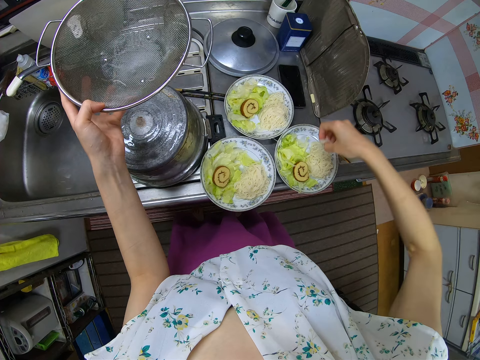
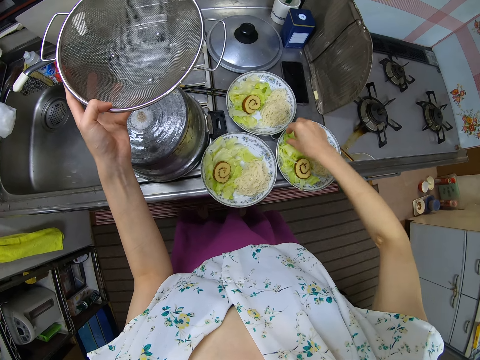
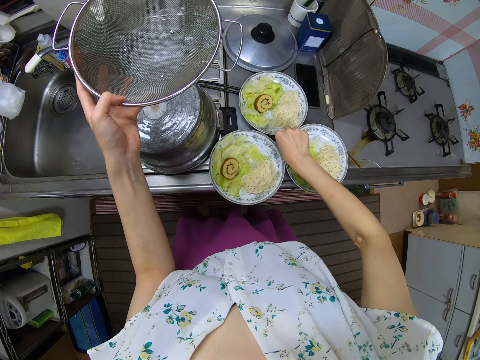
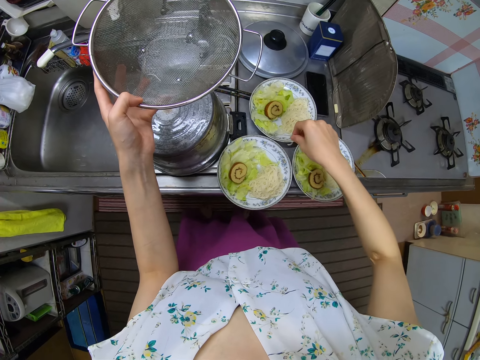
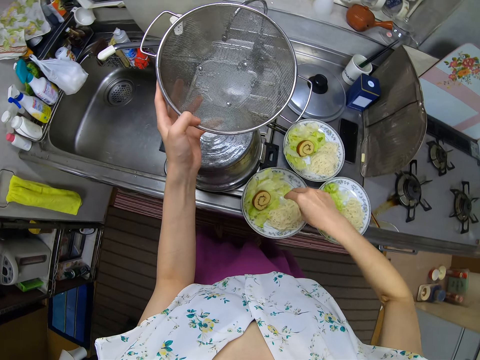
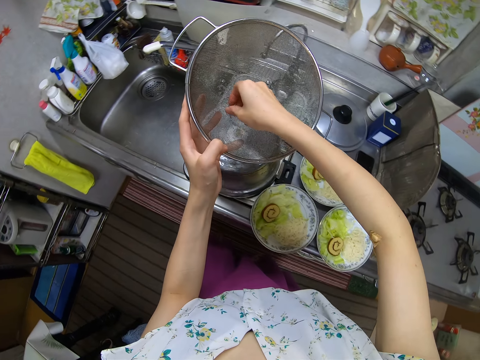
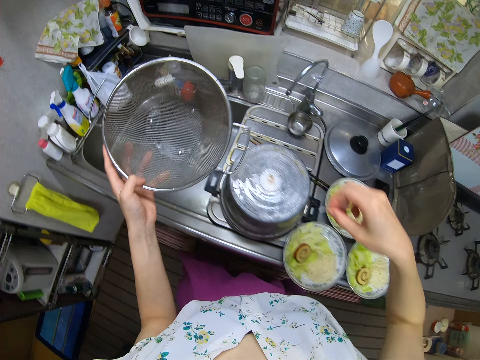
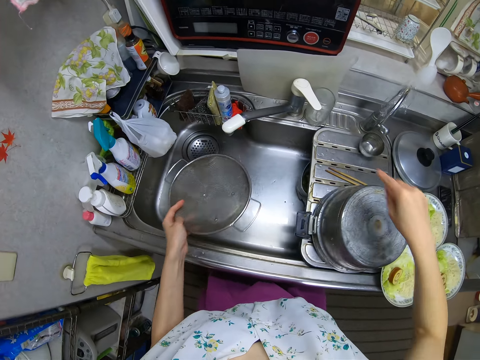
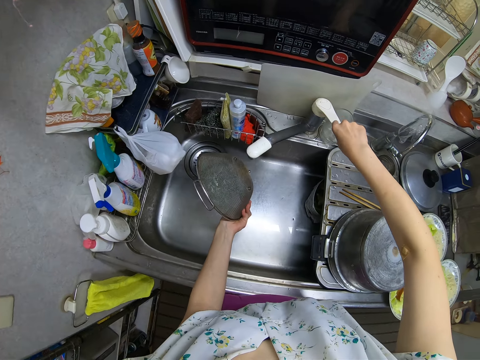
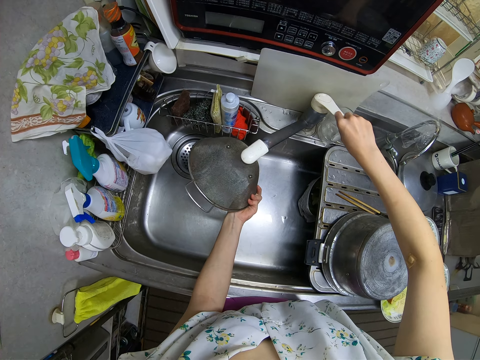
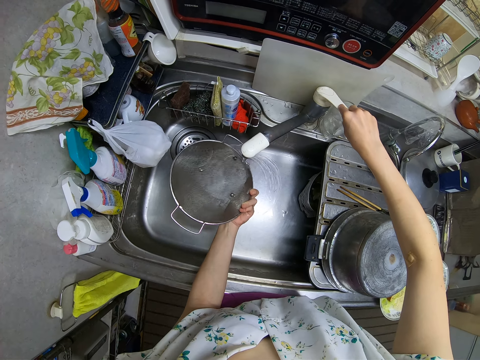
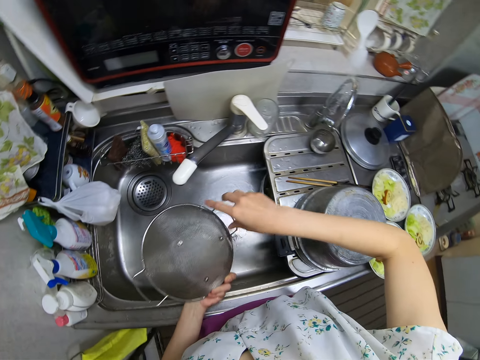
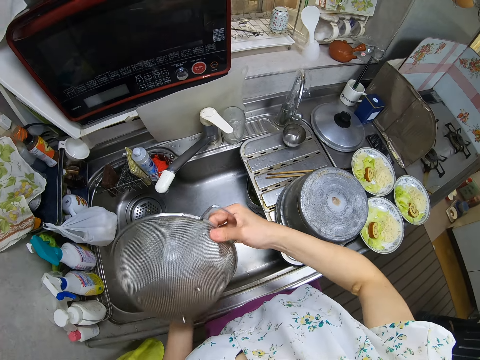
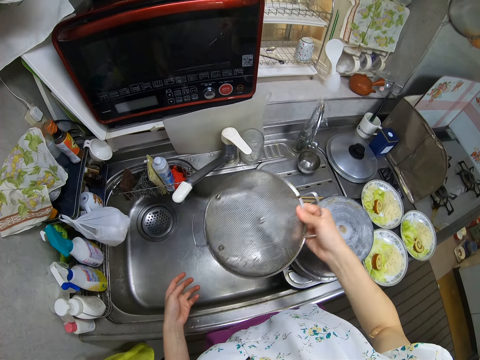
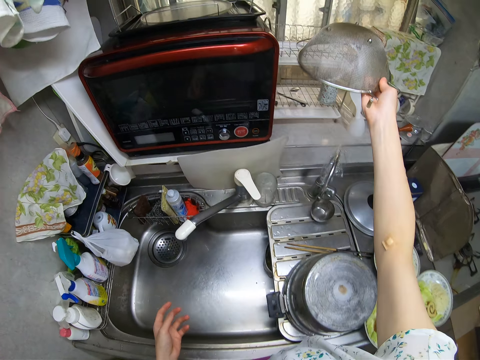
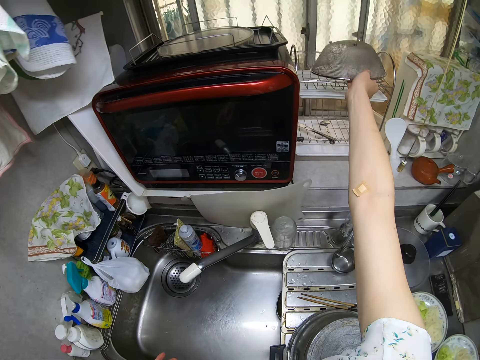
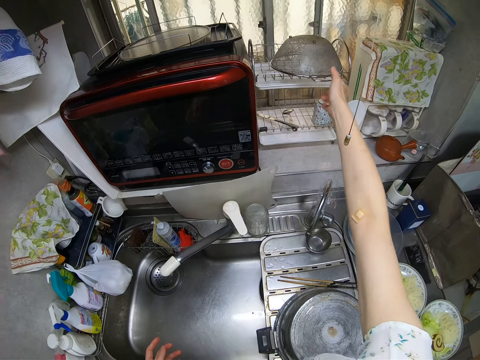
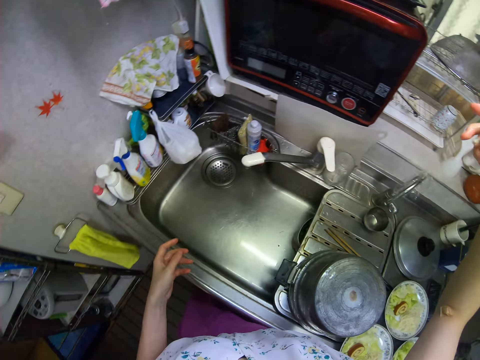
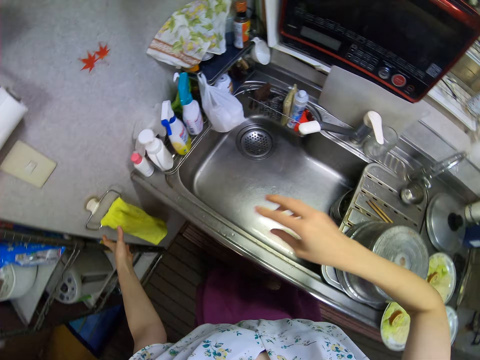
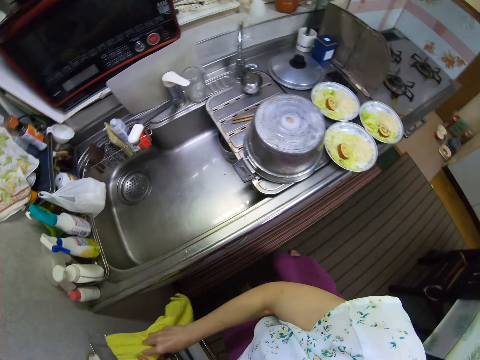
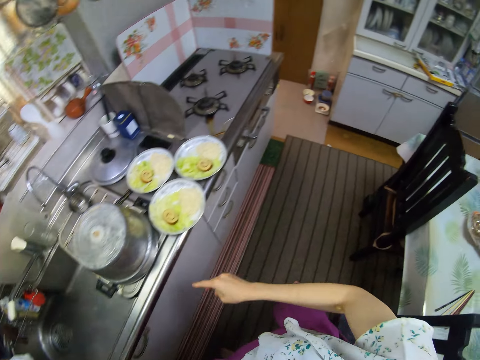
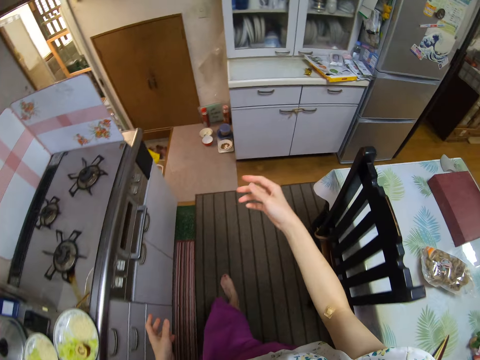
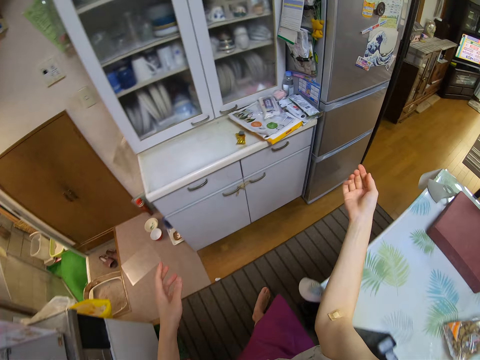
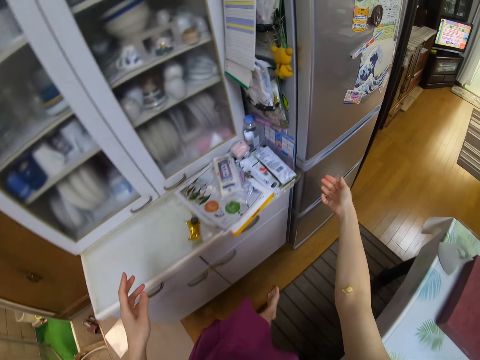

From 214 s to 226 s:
The camera wearer drops the pasta in the plate on the cabinet. She touches the tap. She lowers the sieve into the sink. She opens the tap and switches off the tap. She shakes the sieve above the sink. She drops the sieve on the rack in the kitchen. She dries her hands with the napkin on the napkin holder on the wall. She walks towards a fridge in the kitchen.

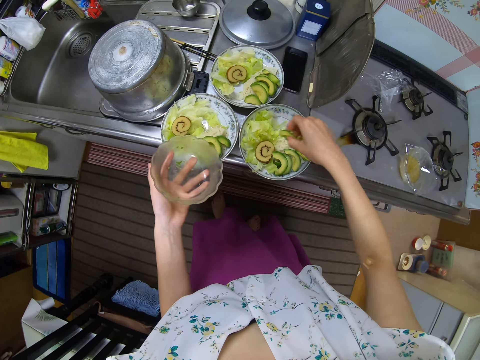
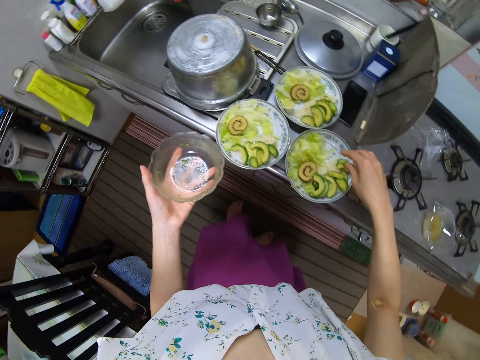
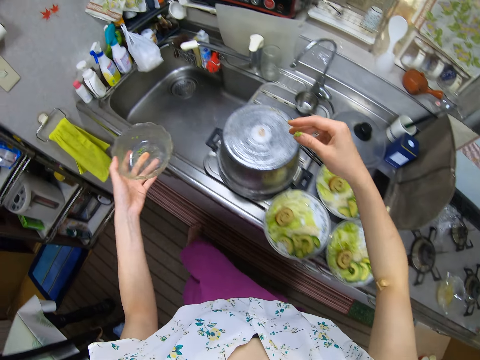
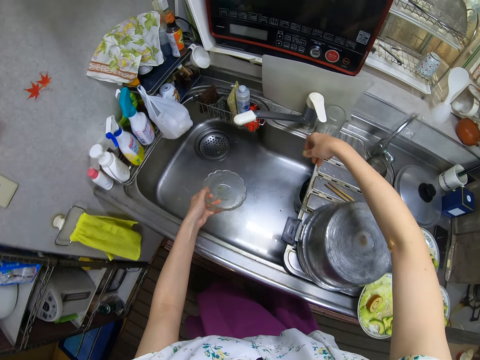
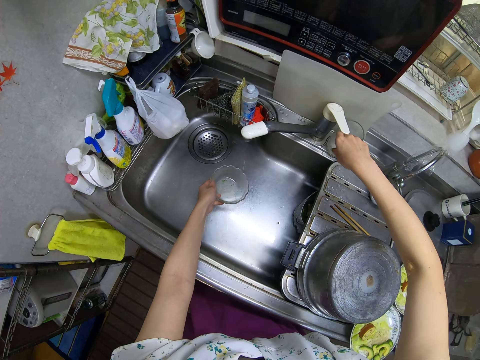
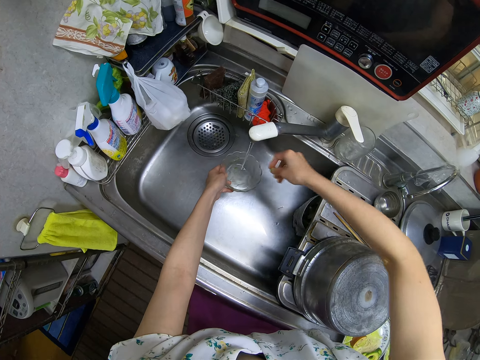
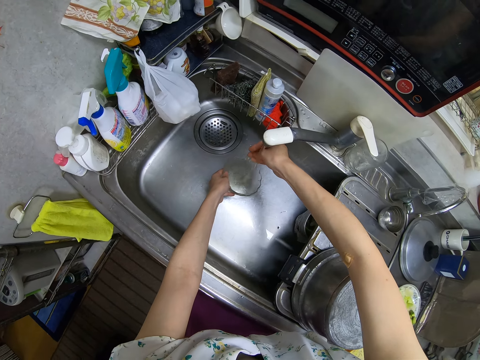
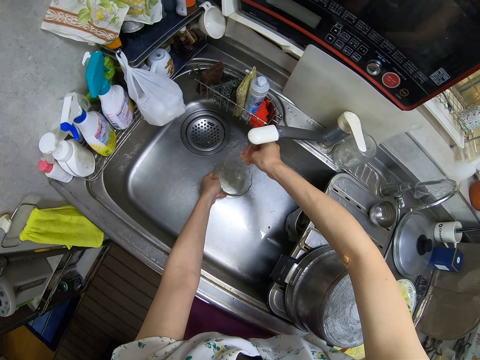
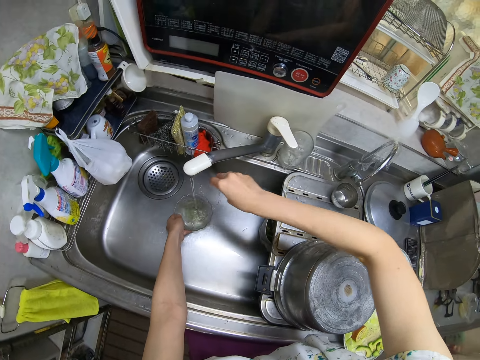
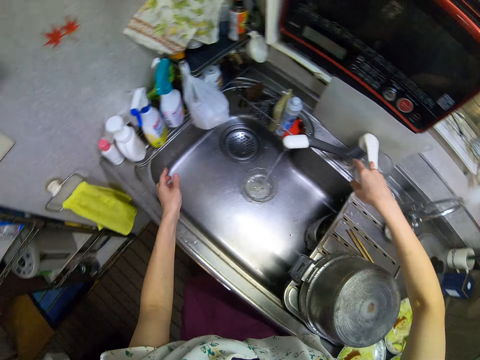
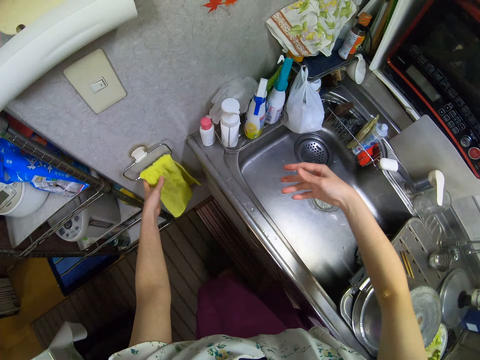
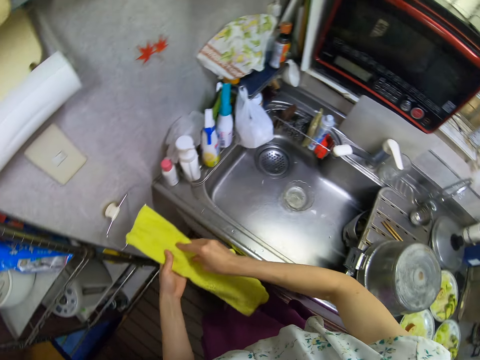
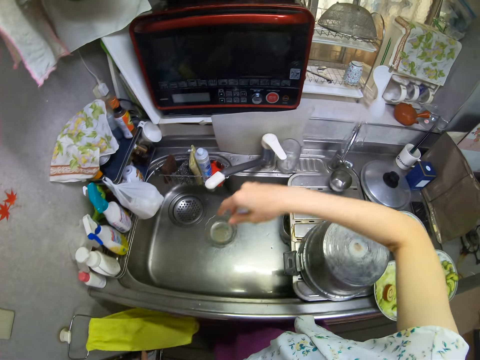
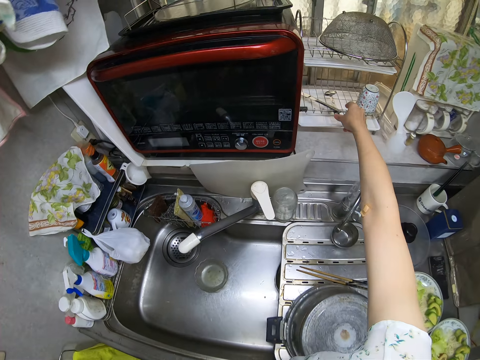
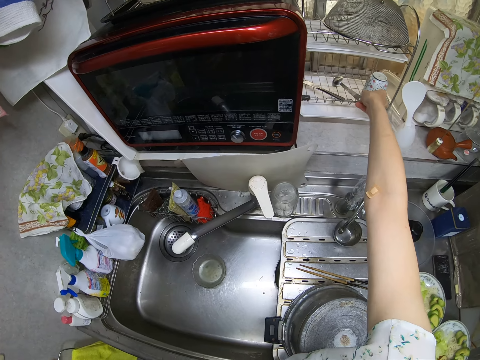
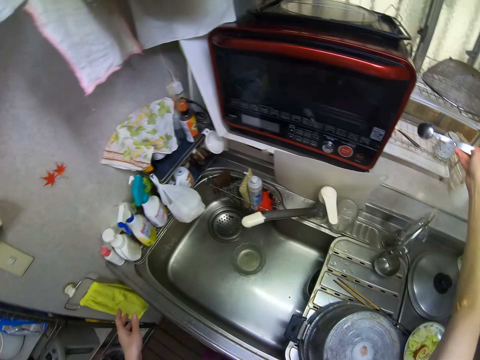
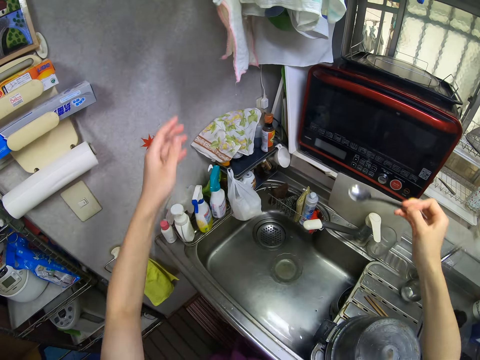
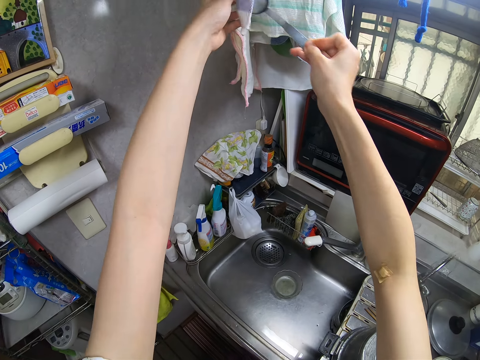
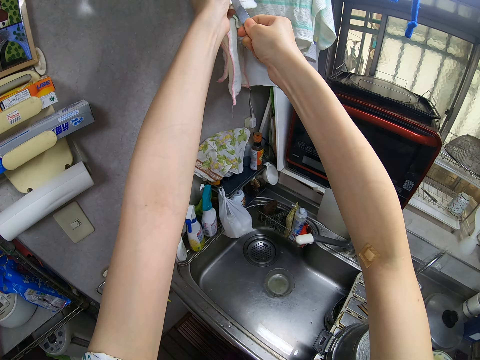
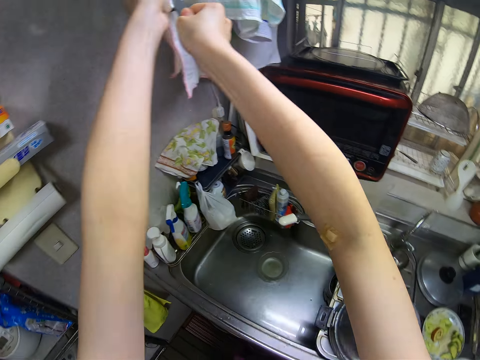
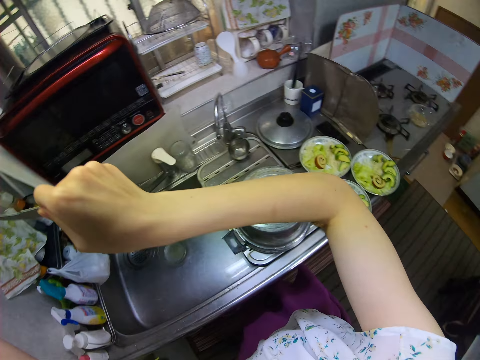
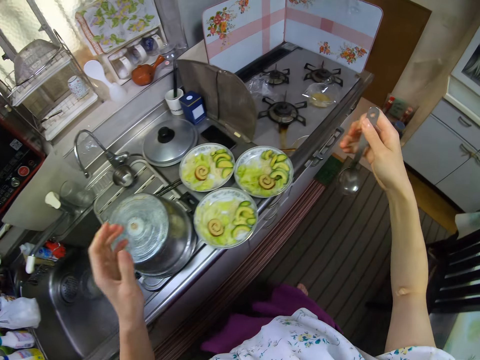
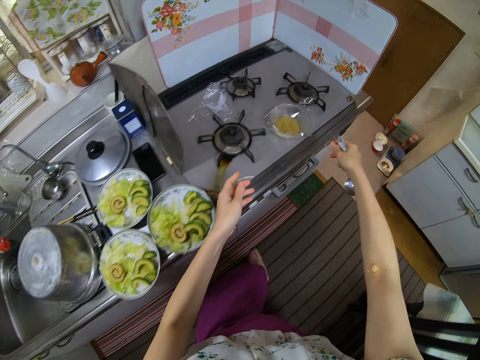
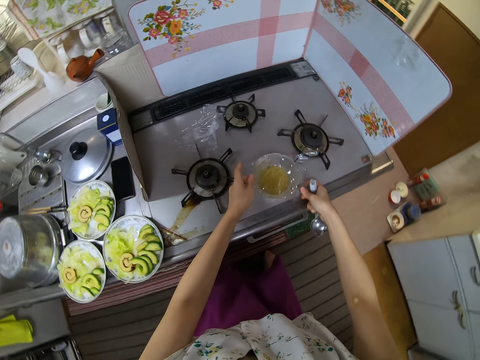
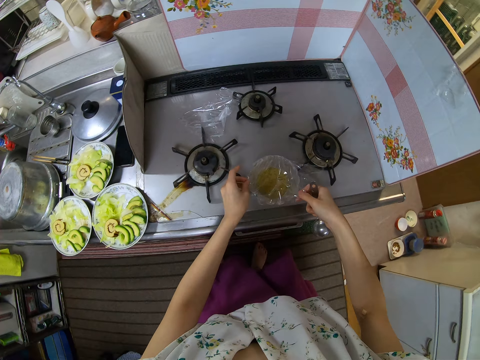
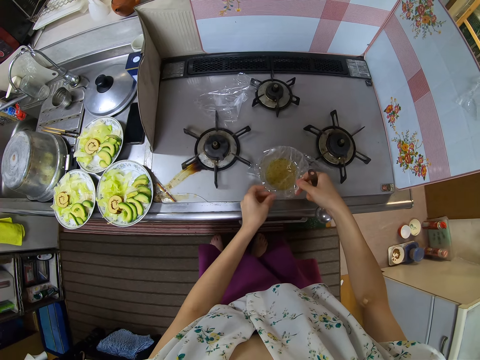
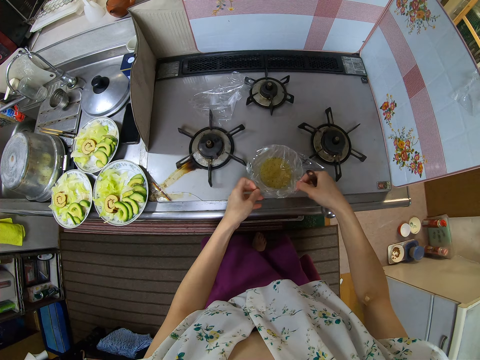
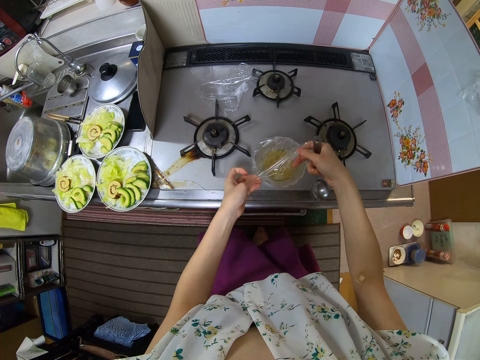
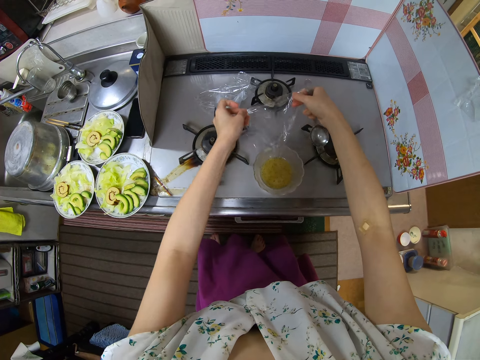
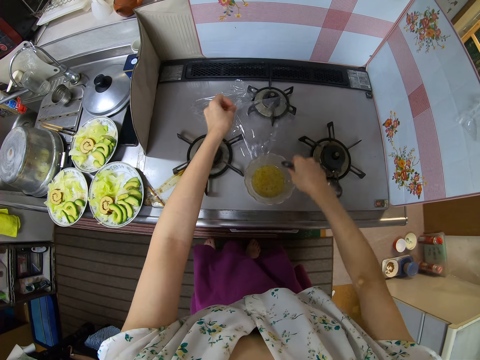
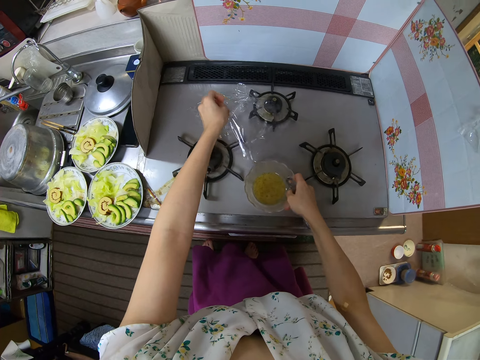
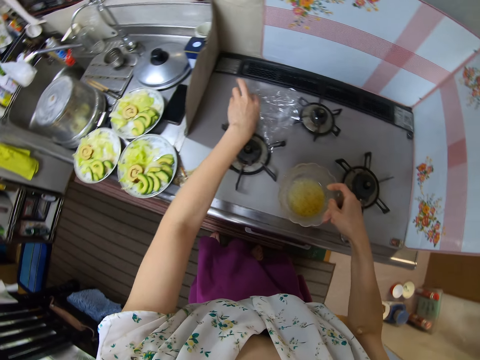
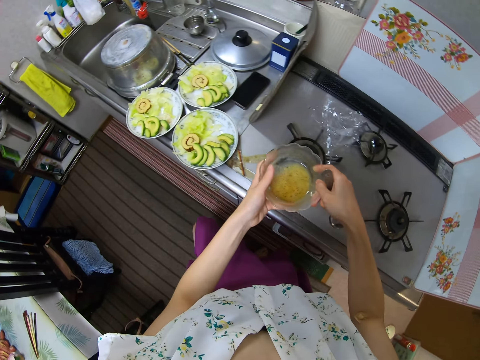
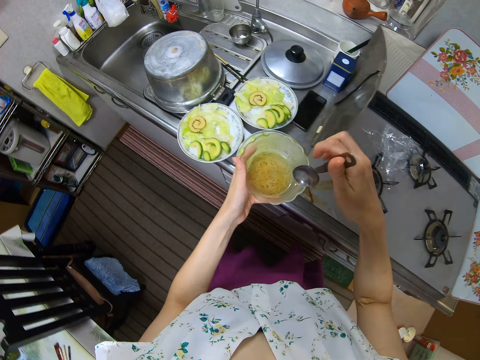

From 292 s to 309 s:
The camera wearer drops the plate in the sink. She opens a tap on the sink. She rinses her right hand in the sink and switches off the tap. She wipes her hands with a piece of cloth on a hanger on a wall in the kitchen. She picks up a spoon from a rack in the kitchen. She wipes the spoon with the piece of cloth in the kitchen. She removes a nylon around a plate on a gas cooker. She picks up the plate on the gas cooker with her right hand. She switches the plate to her left hand.
